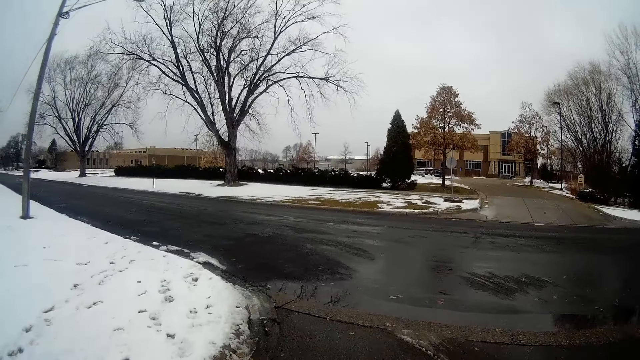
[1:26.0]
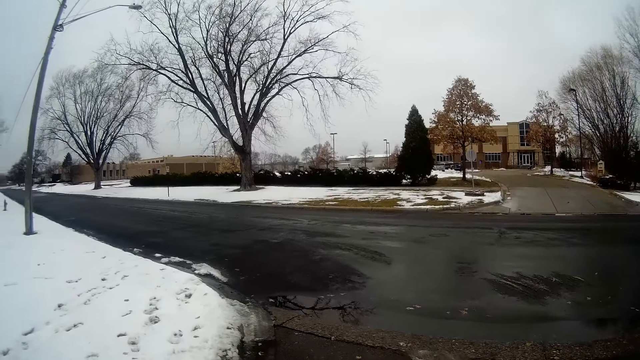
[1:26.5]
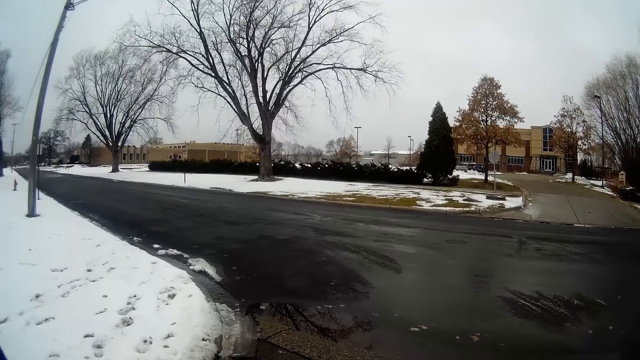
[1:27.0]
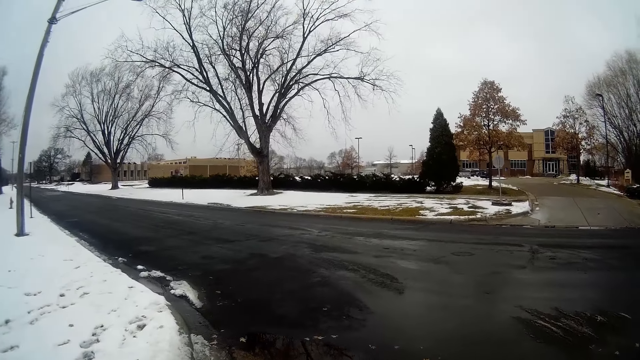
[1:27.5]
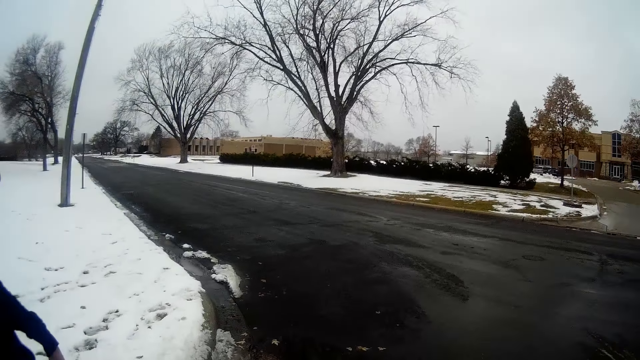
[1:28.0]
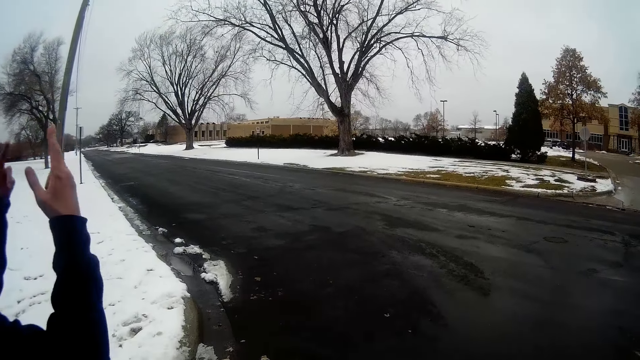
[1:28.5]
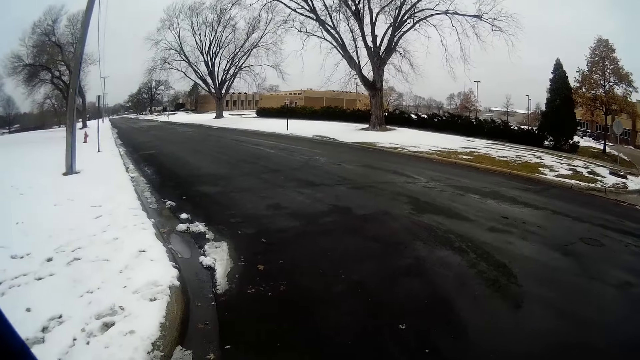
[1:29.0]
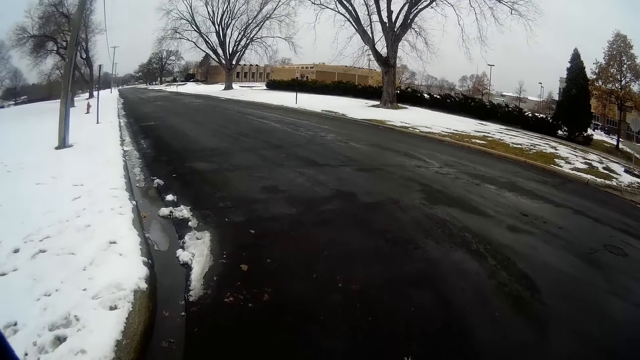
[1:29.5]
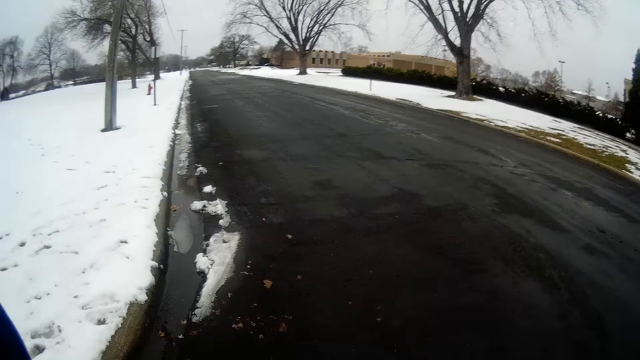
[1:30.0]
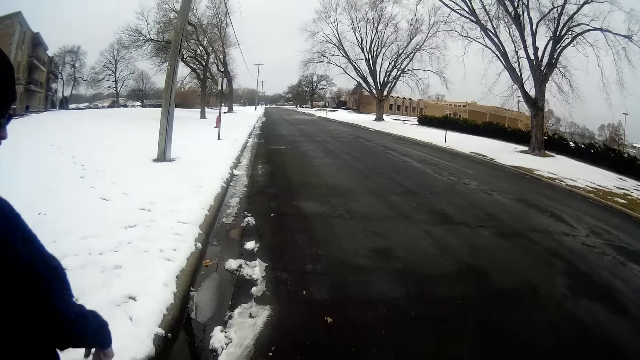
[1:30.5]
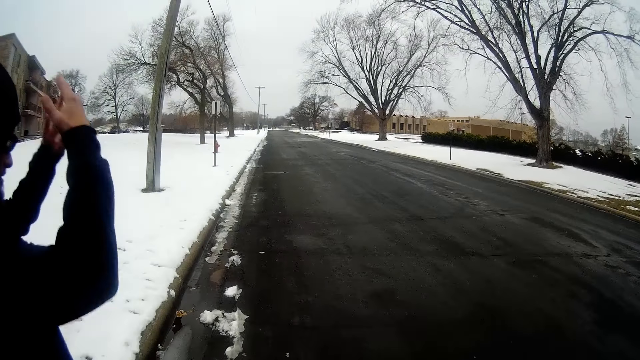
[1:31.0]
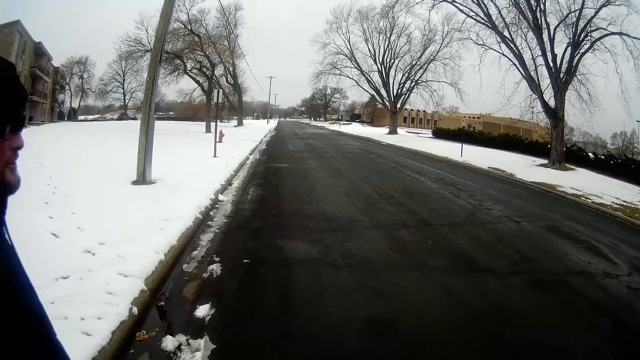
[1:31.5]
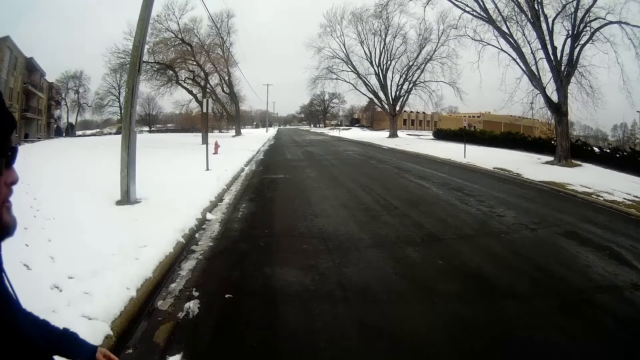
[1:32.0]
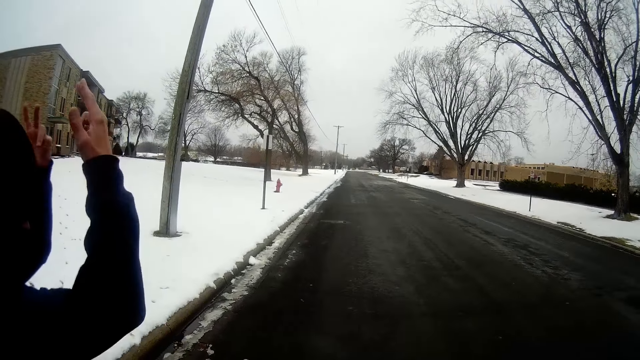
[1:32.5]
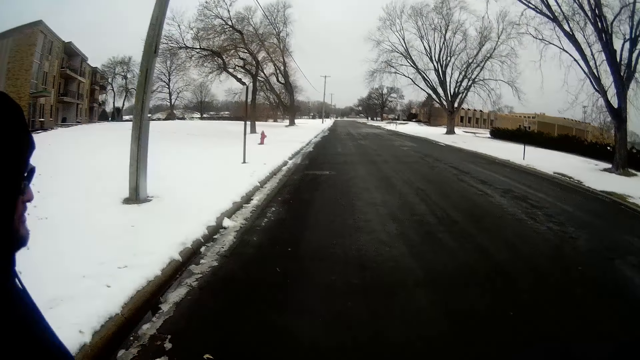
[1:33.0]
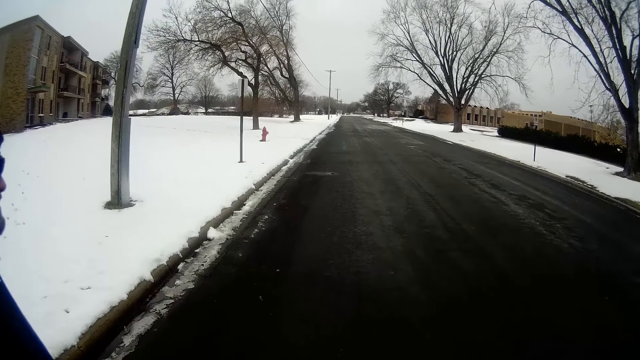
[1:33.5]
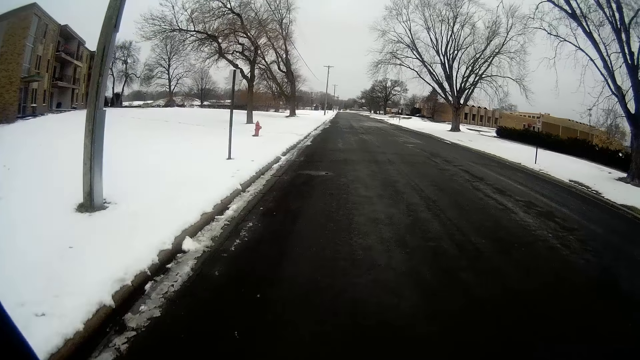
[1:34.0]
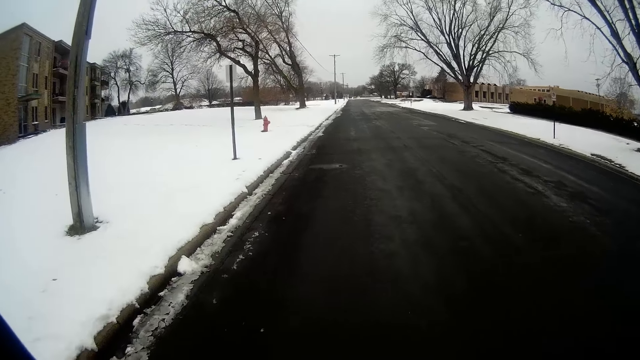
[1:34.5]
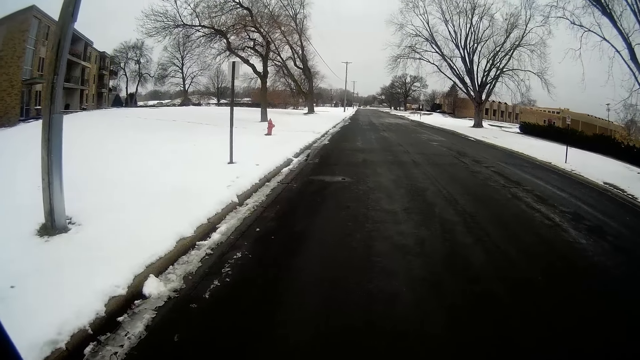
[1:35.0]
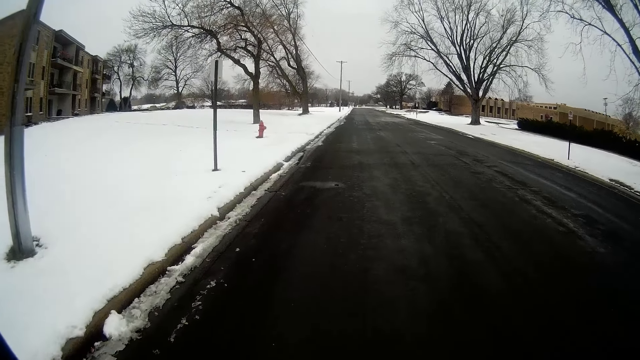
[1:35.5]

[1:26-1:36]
A man gestures with both hands. The camera wearer converses with the man. They turn to left at a T-junction. The man gestures with both hands and walks beside the camera wearer at the T-junction.

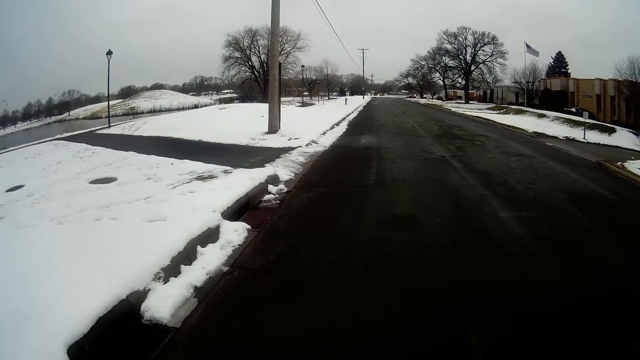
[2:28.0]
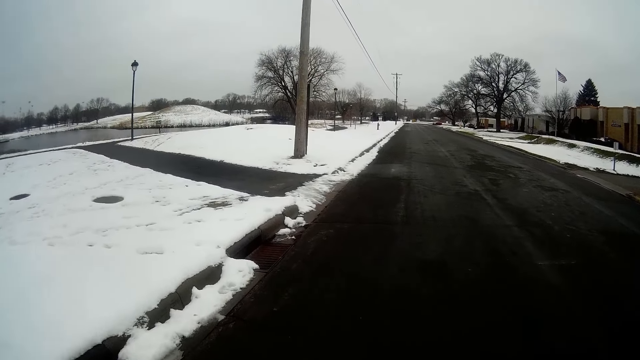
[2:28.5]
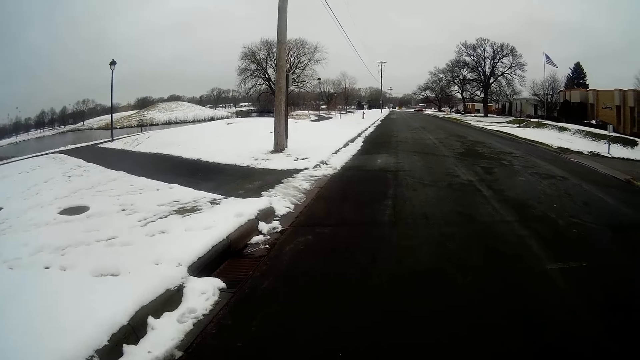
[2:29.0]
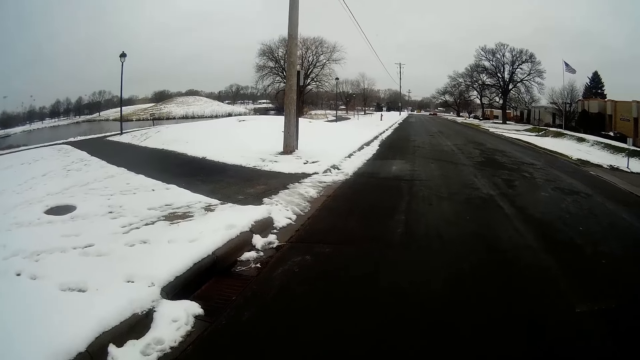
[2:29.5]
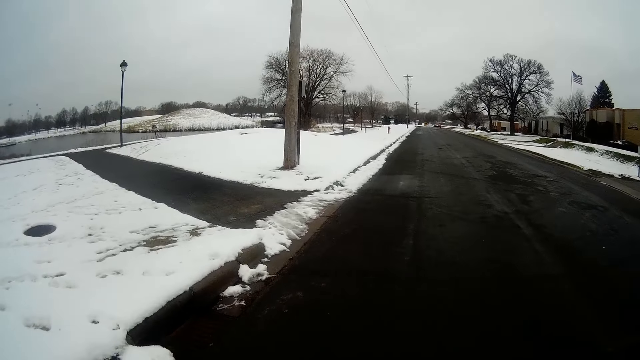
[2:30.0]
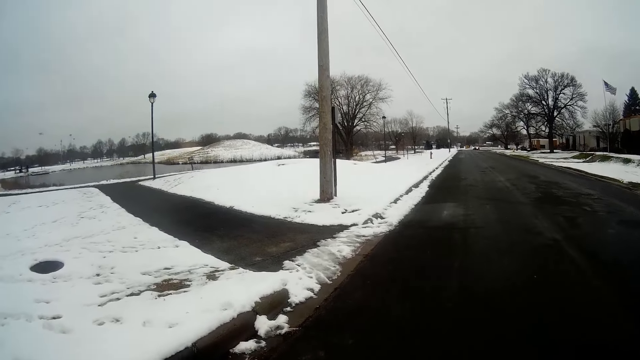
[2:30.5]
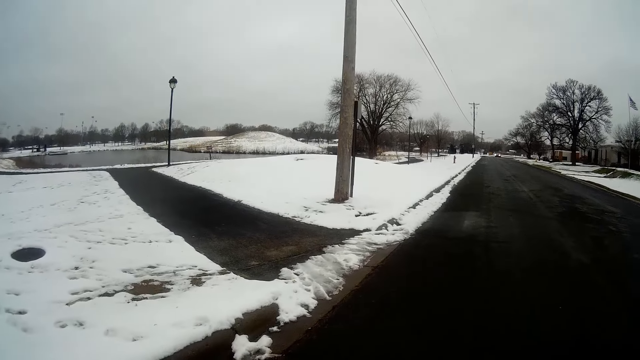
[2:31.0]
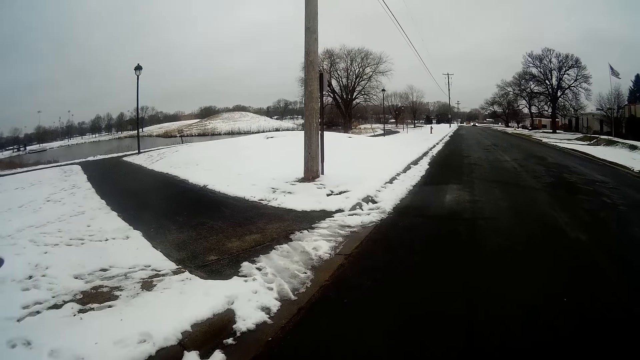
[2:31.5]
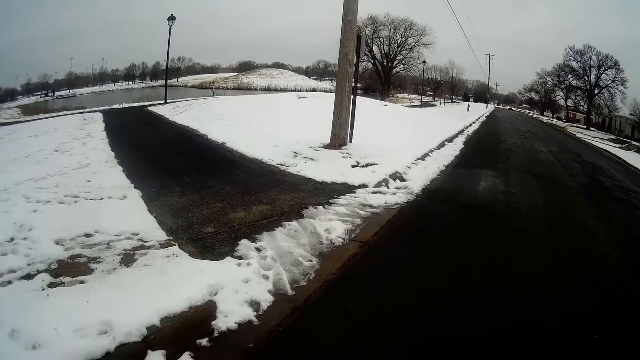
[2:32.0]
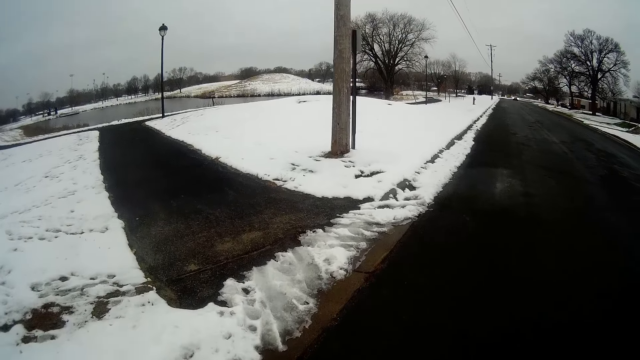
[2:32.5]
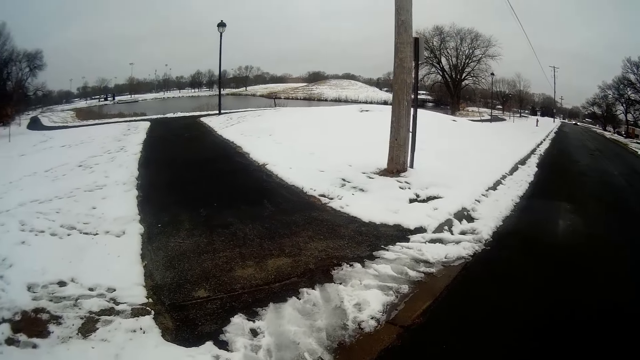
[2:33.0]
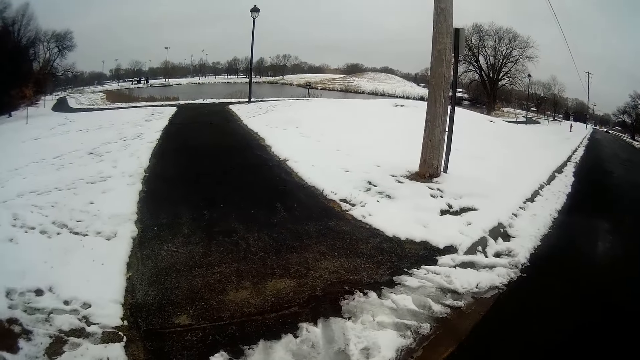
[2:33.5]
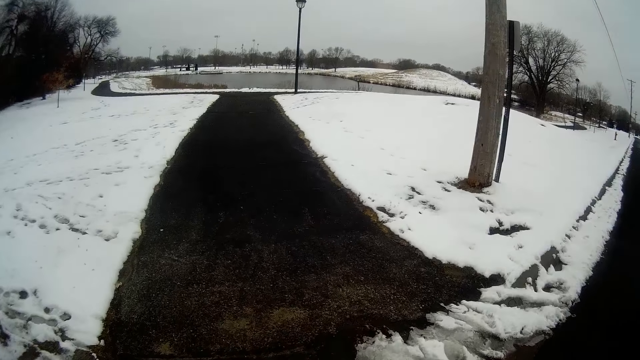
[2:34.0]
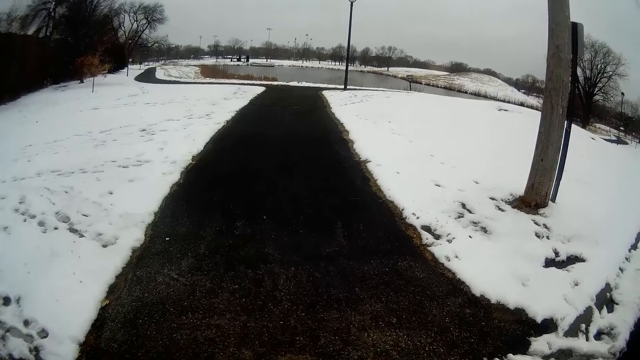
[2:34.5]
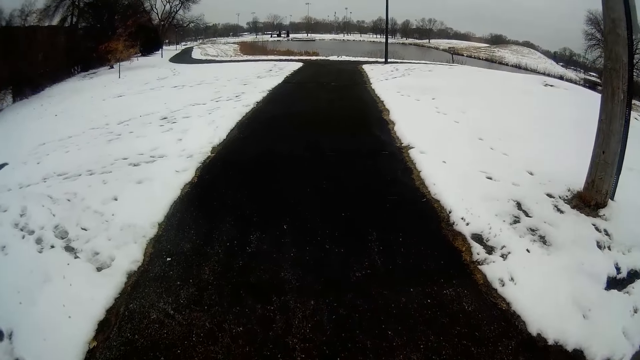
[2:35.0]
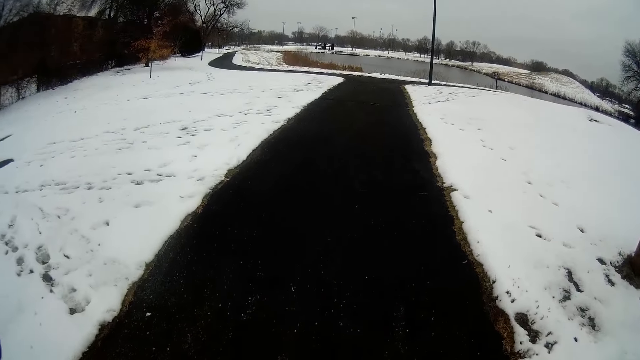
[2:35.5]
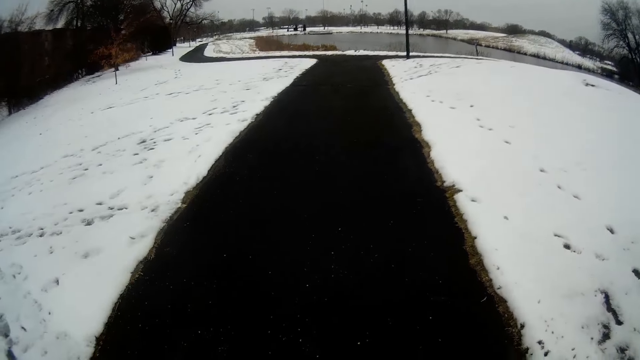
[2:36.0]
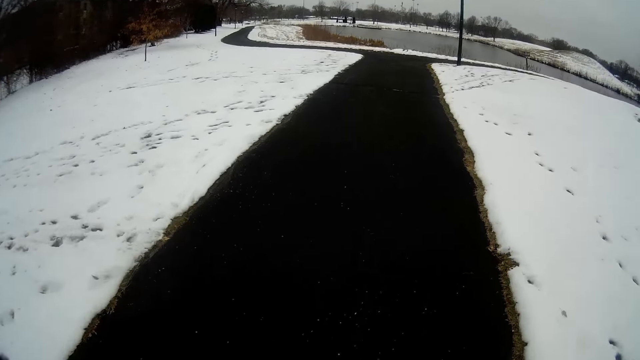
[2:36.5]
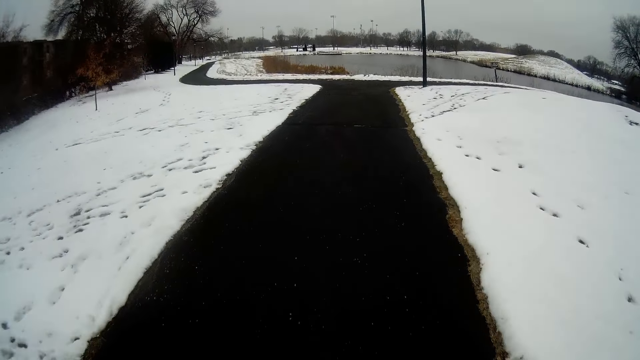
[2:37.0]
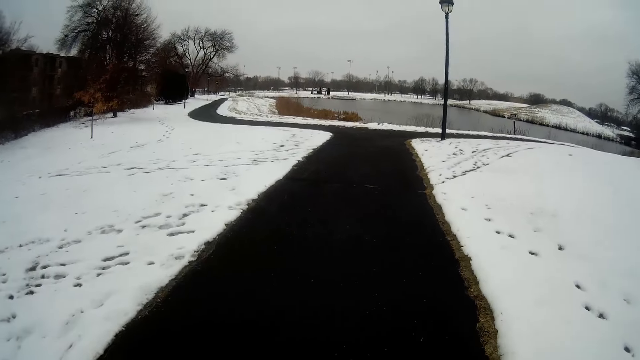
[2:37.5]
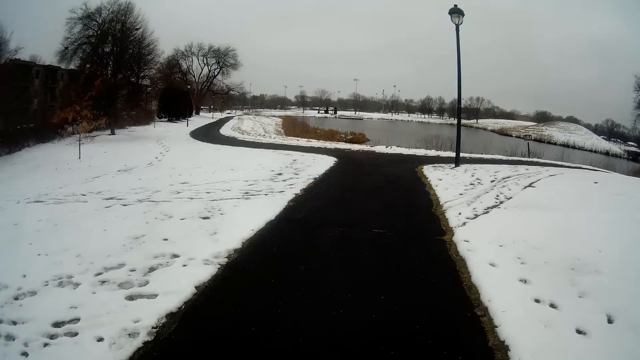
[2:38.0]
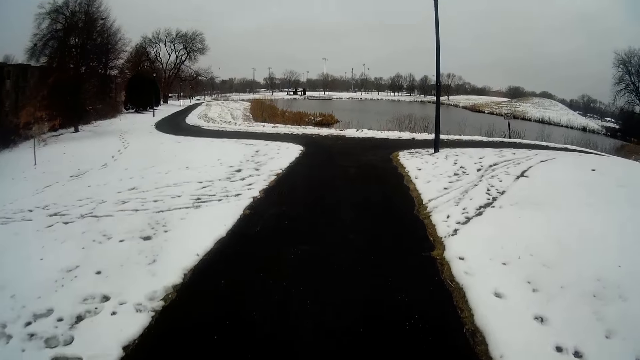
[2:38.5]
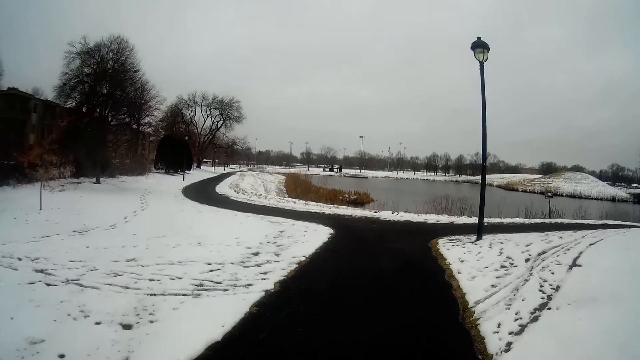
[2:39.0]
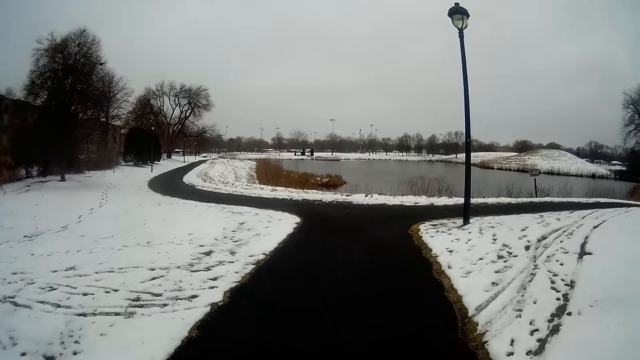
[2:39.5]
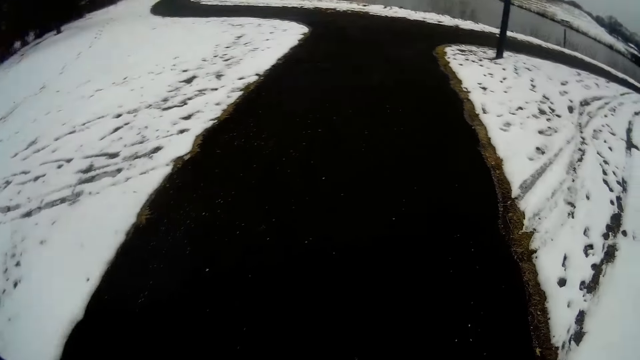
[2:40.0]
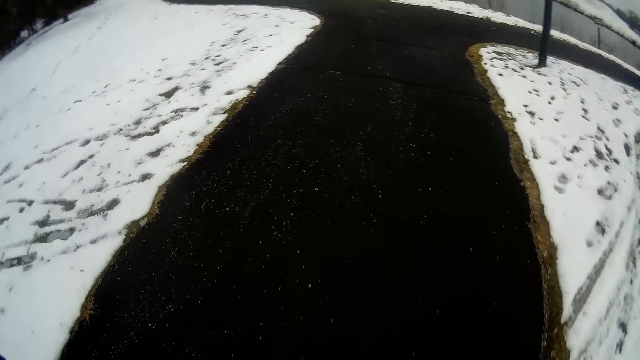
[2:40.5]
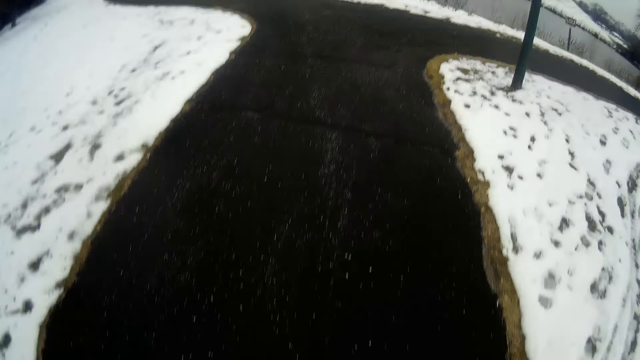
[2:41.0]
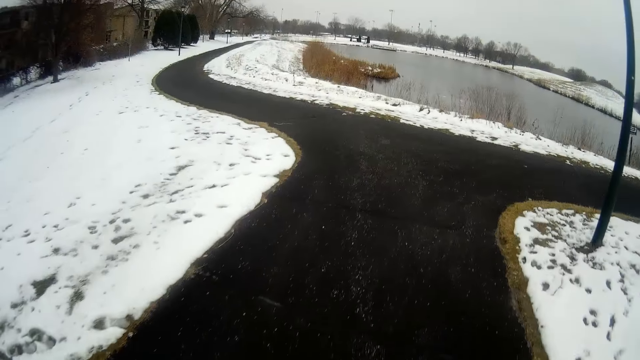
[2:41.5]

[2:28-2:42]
A car approaches ahead of the camera wearer on the road. The camera wearer turns left at a junction. They jog with a man on the road at the junction.
